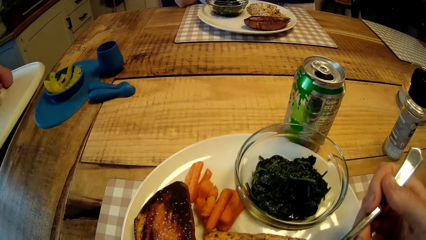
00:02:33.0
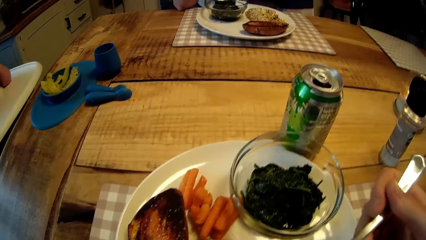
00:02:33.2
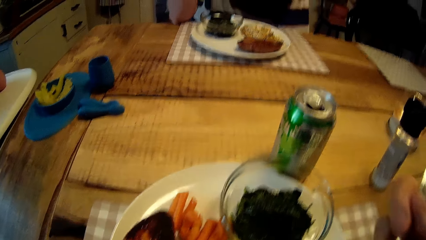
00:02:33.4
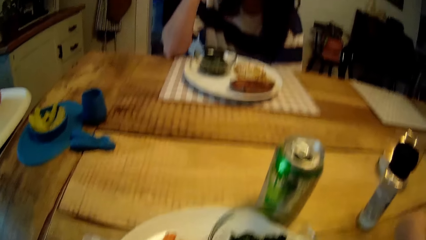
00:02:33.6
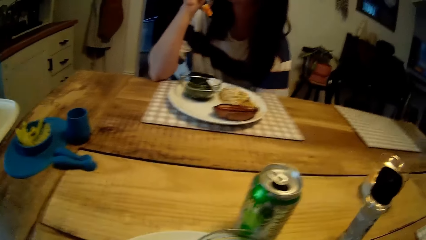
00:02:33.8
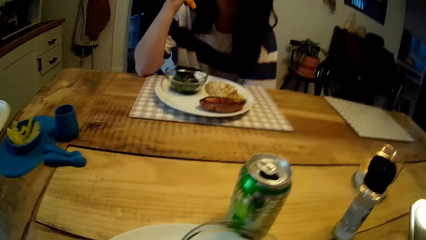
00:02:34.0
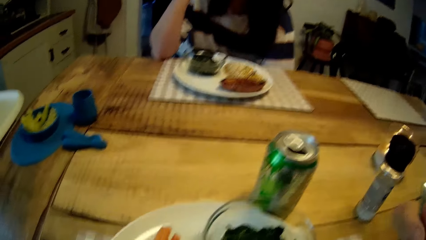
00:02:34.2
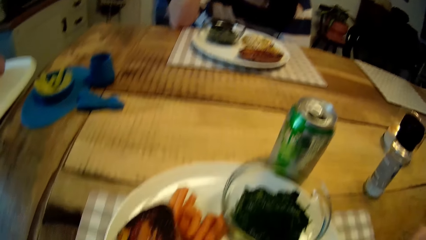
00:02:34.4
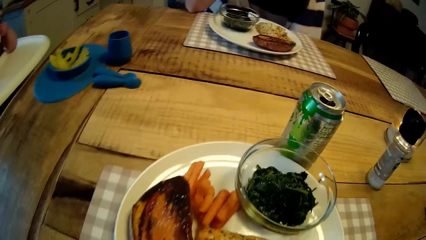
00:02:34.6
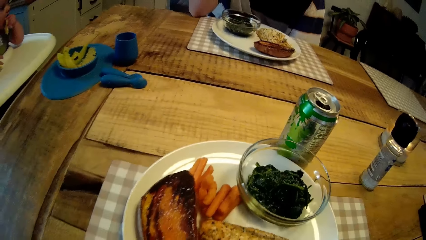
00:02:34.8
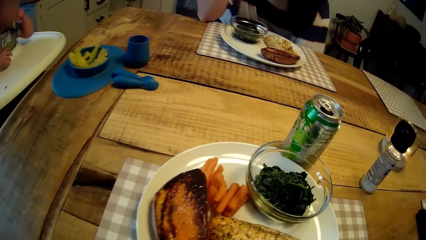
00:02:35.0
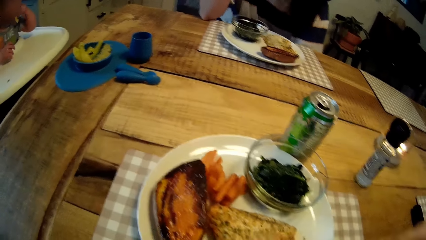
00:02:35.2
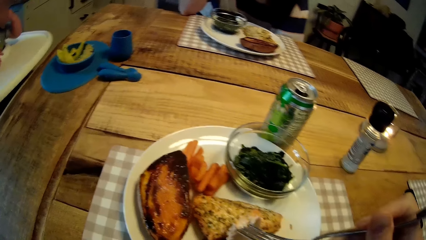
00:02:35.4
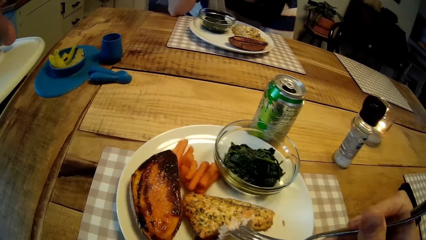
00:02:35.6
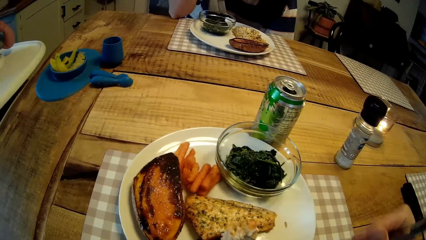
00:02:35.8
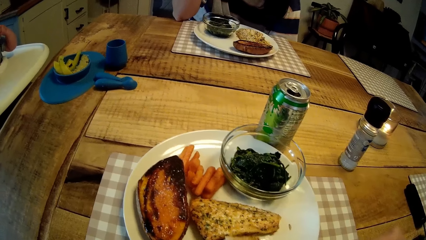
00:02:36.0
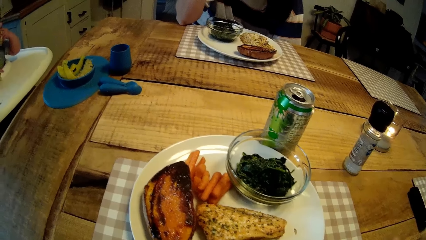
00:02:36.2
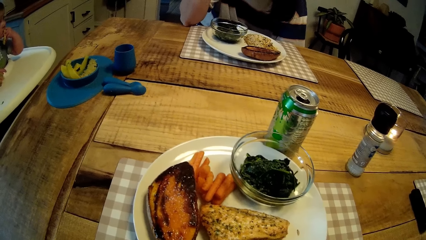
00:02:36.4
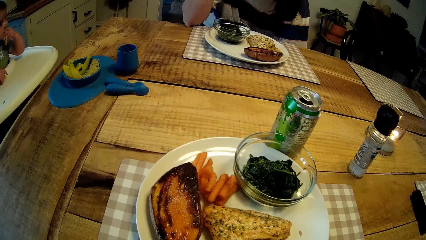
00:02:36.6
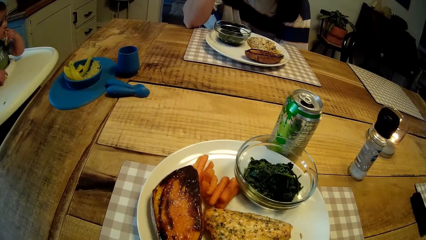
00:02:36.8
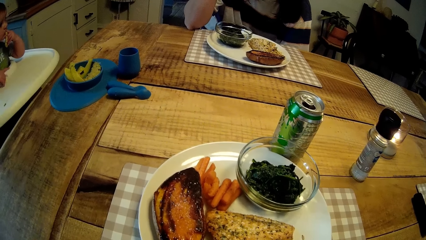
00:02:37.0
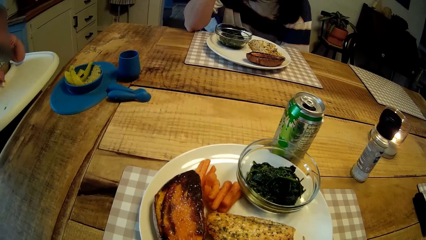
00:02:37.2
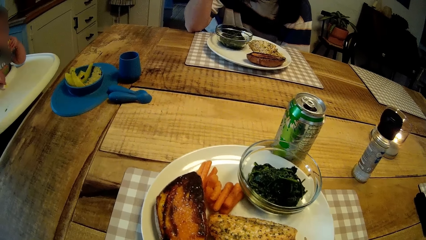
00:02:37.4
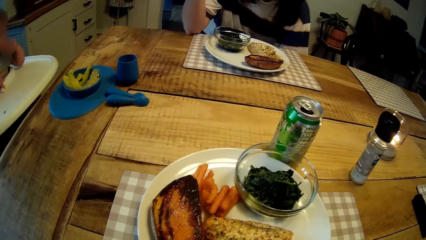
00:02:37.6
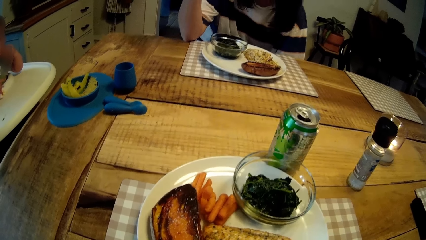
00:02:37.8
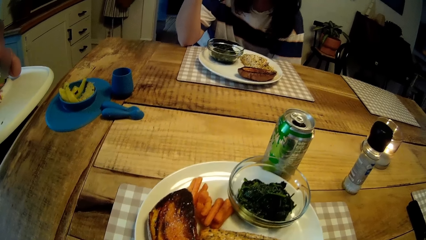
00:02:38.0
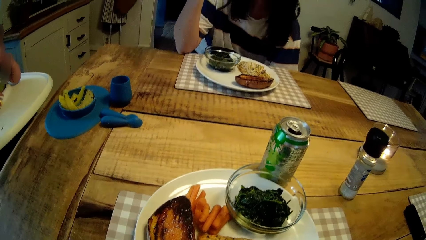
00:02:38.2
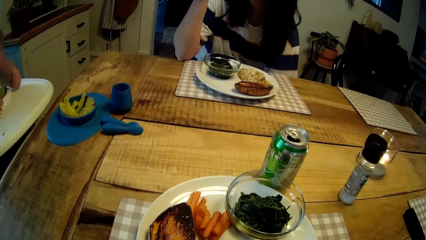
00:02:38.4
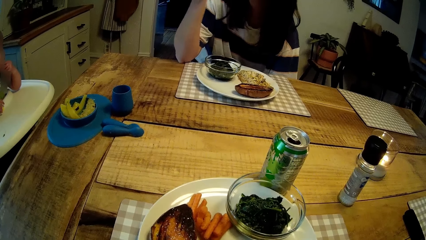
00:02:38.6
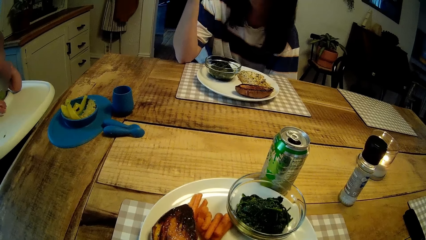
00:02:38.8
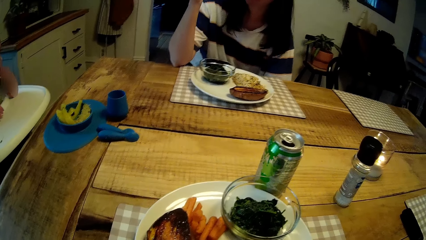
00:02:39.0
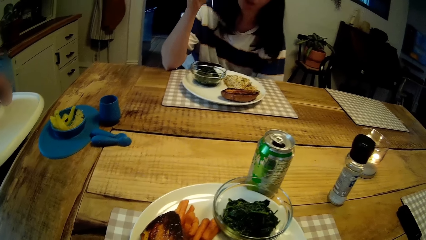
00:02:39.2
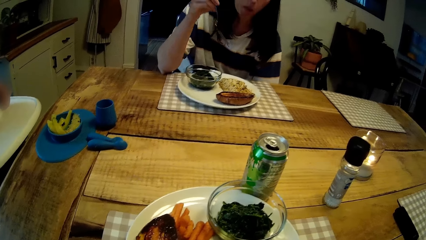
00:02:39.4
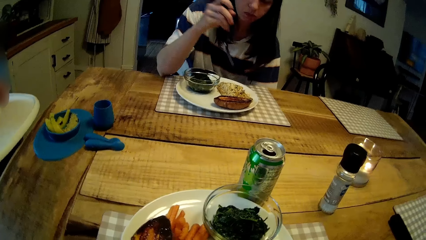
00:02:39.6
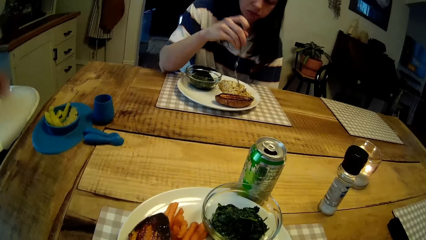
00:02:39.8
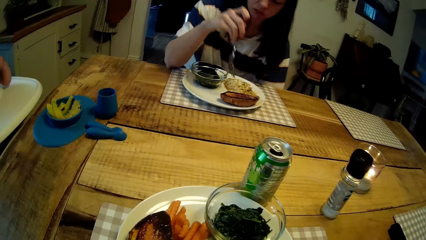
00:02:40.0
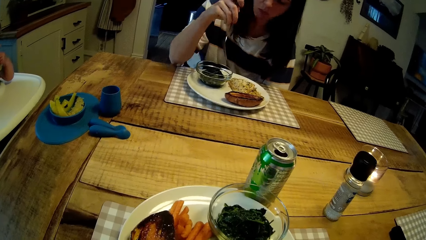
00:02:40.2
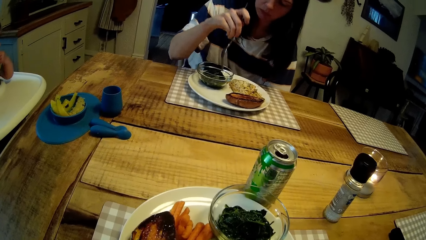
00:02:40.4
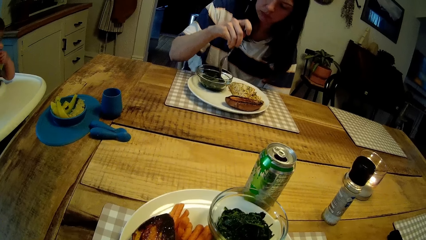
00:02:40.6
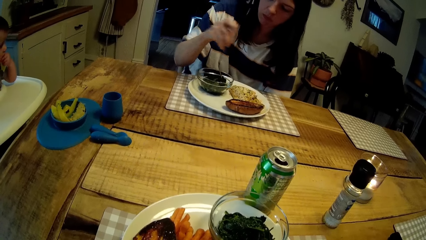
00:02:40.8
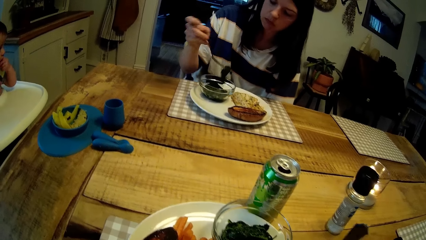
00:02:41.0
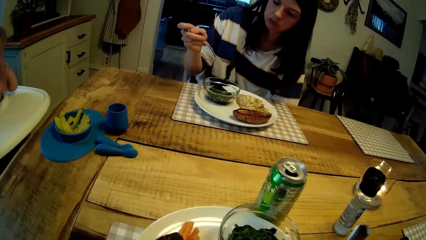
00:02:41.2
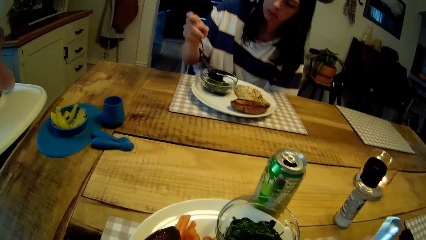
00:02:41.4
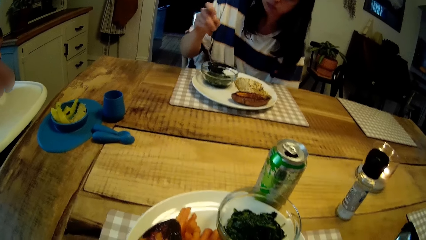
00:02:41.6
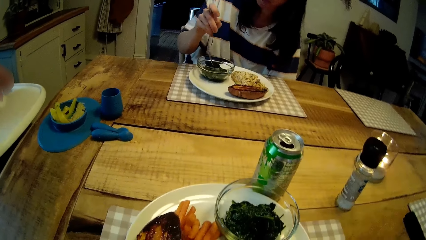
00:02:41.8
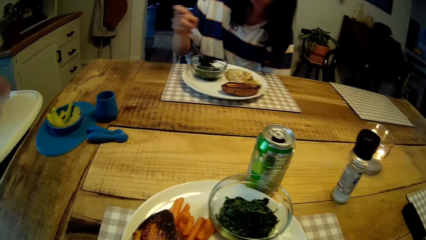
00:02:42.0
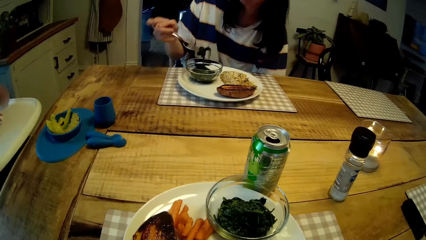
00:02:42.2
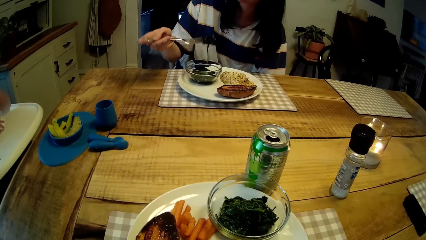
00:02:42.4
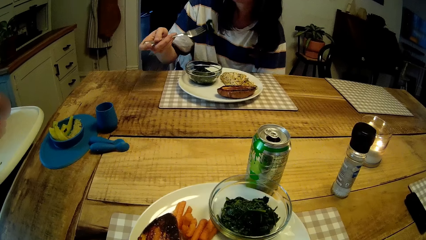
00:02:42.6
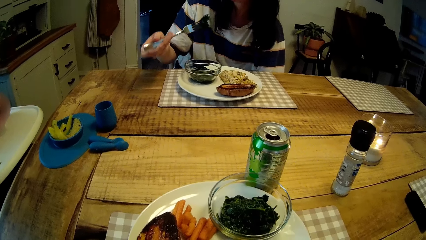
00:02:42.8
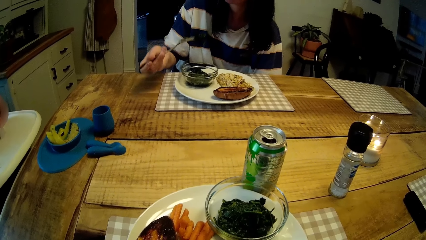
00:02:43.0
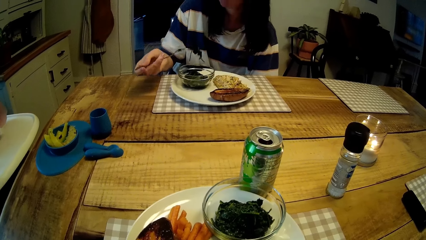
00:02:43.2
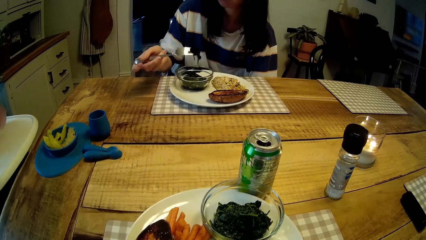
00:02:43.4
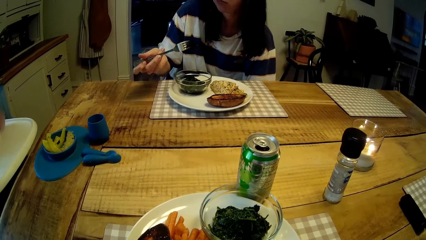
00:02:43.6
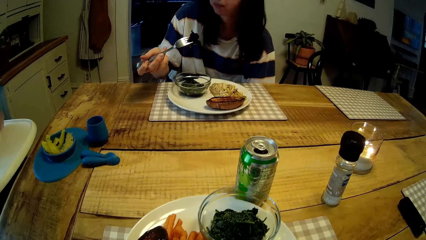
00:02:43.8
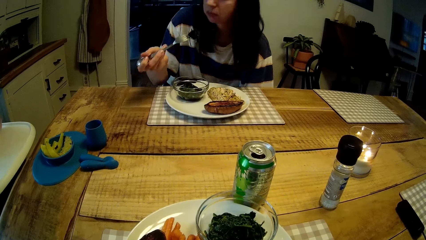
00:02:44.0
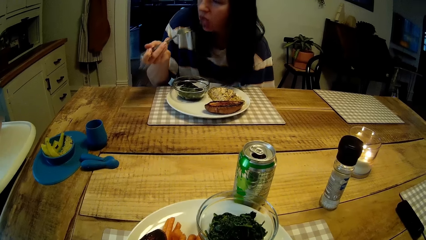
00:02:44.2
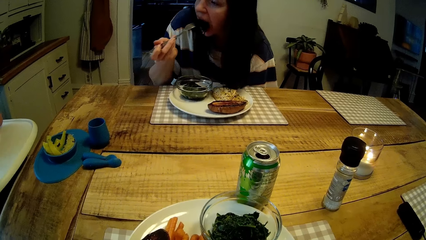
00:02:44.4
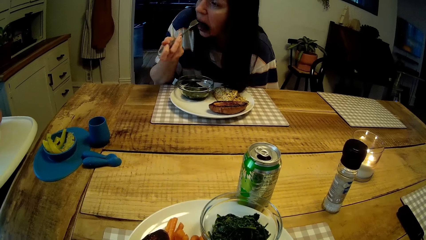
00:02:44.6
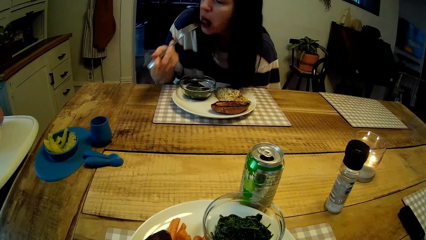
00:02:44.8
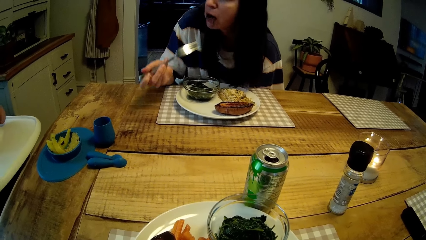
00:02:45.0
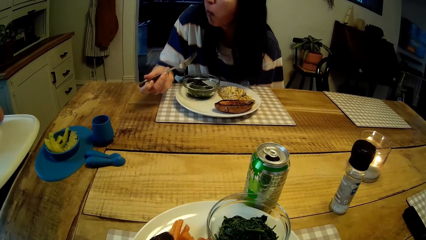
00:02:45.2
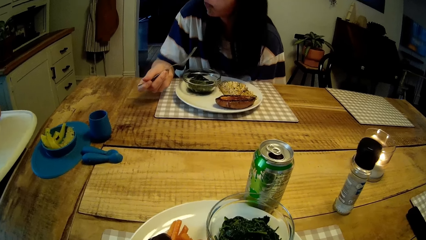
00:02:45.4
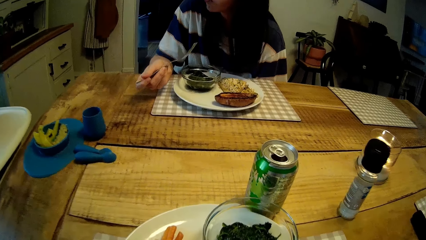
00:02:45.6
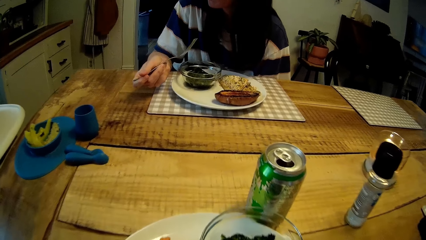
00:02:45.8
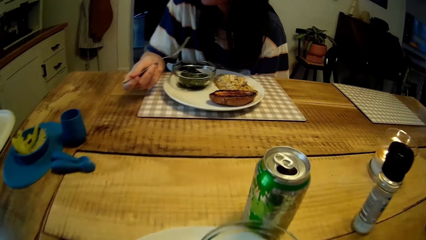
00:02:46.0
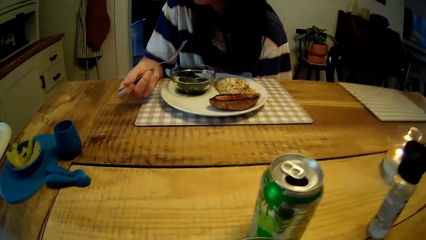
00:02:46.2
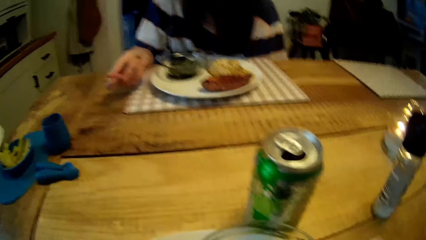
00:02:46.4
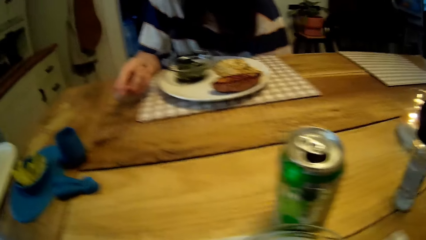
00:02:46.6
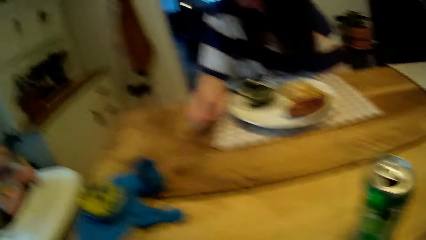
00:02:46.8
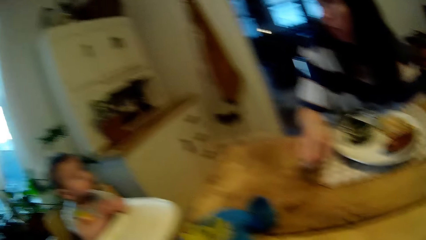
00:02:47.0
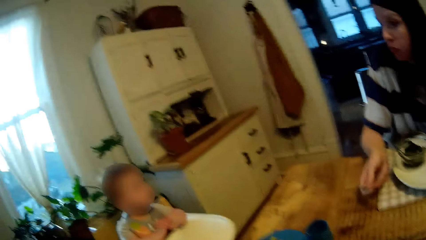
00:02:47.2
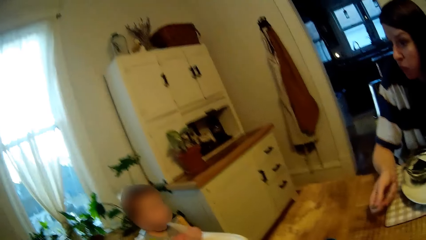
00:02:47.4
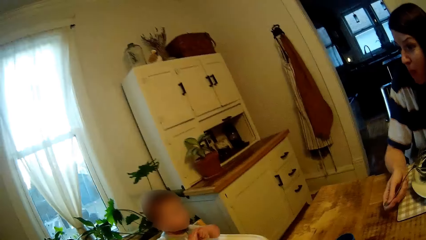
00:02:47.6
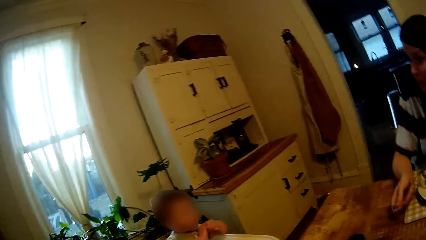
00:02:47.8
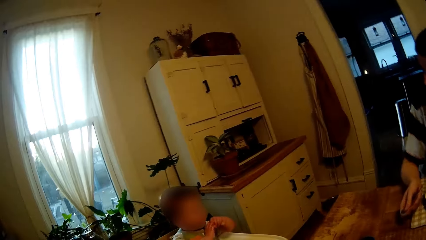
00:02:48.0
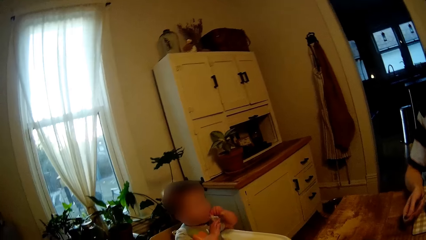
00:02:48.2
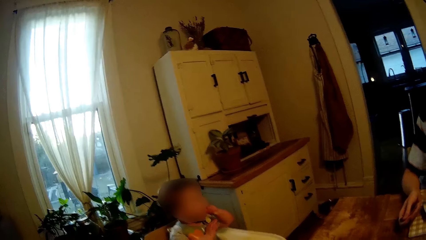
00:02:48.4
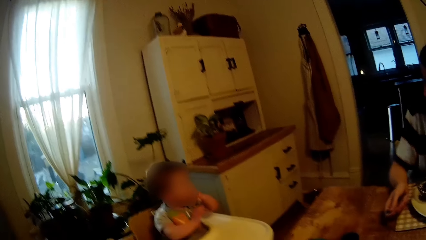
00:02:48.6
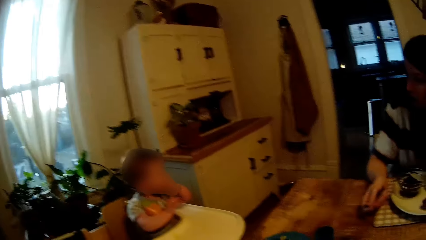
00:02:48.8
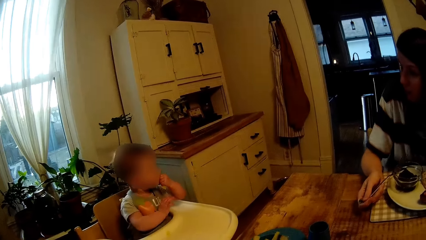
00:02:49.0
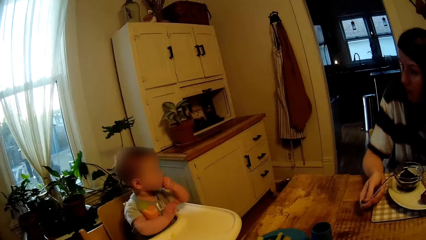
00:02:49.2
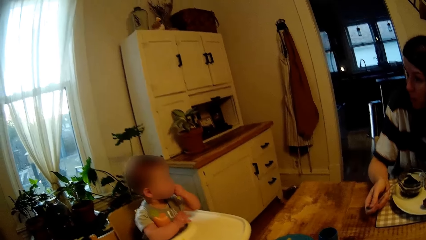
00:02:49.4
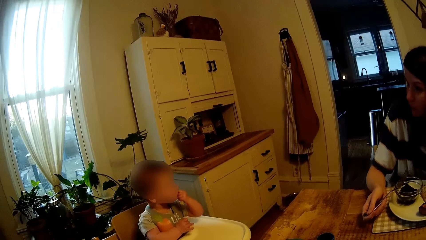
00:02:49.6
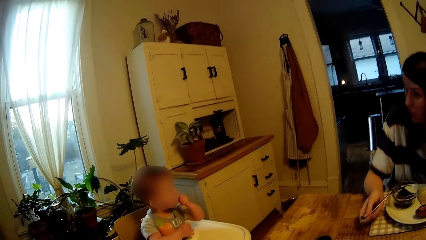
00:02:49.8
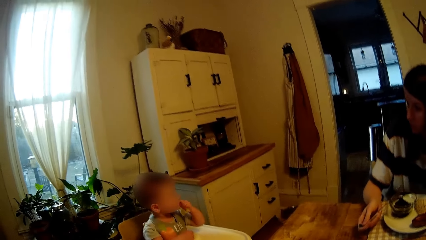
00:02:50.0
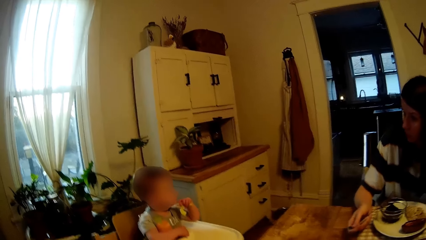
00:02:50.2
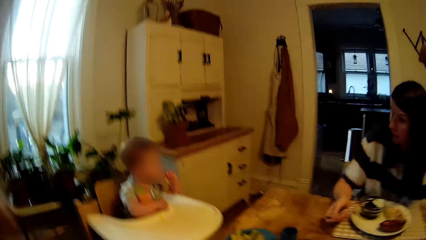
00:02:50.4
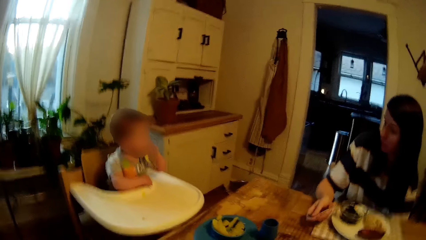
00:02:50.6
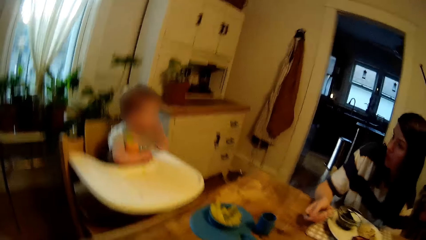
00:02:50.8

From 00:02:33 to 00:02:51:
The camera wearer raises his right hand. The woman picks up the black sesame paste from her plate of food with the fork in her right hand. The woman eats the black sesame paste from her plate of food with the fork in her right hand. The camera wearer stares at a baby. He talks to the baby.
